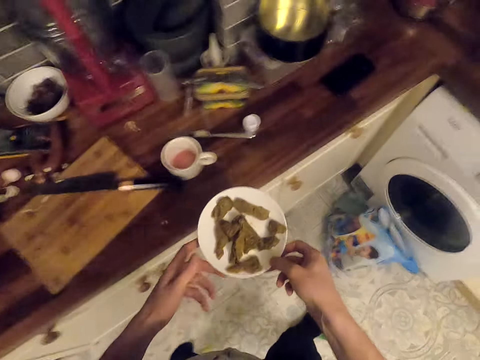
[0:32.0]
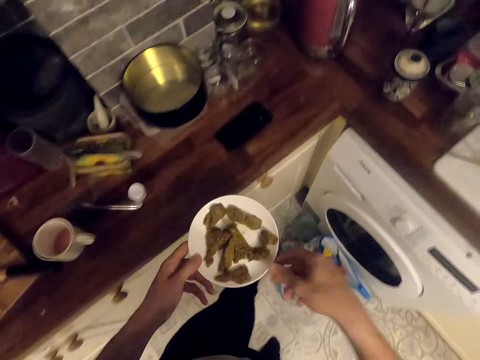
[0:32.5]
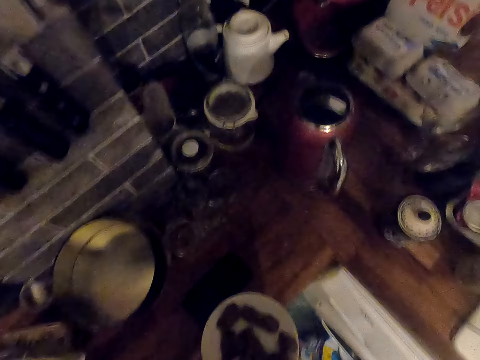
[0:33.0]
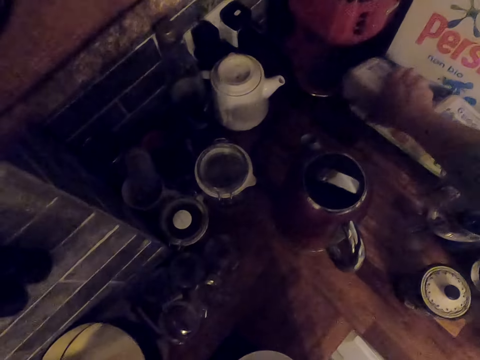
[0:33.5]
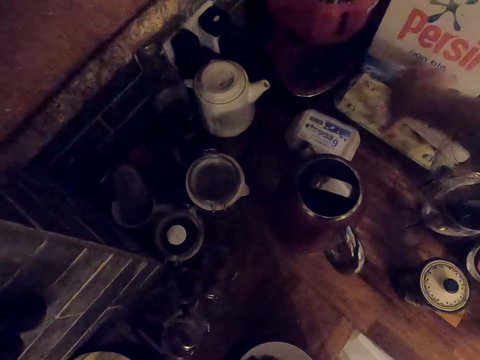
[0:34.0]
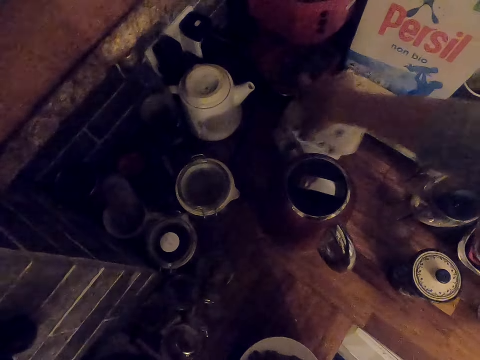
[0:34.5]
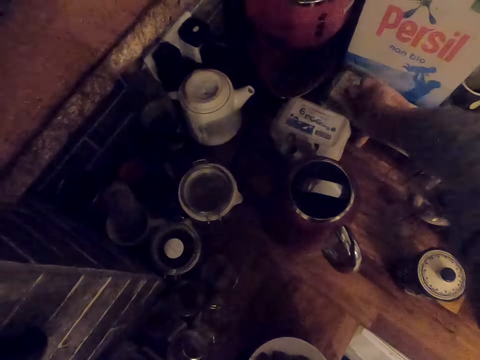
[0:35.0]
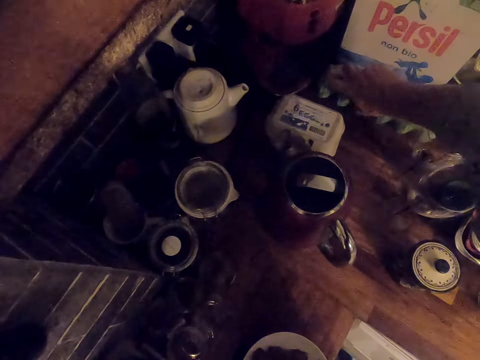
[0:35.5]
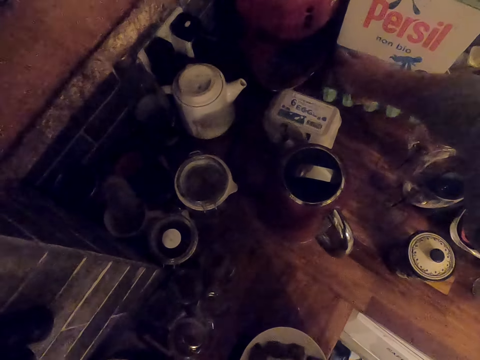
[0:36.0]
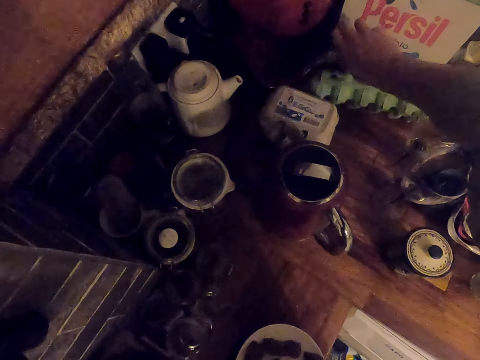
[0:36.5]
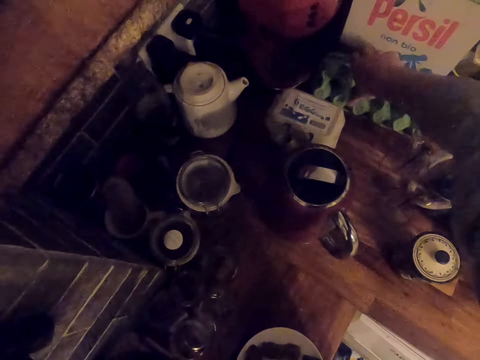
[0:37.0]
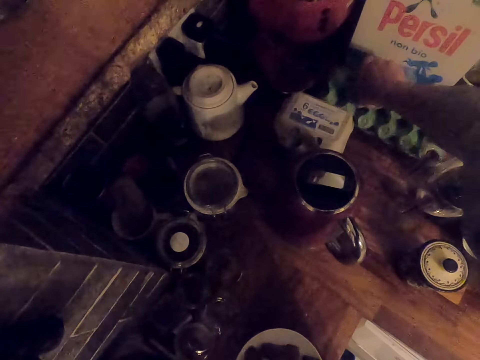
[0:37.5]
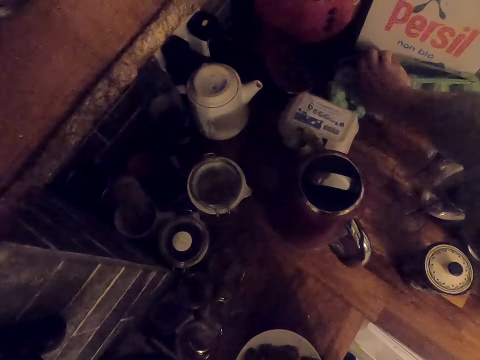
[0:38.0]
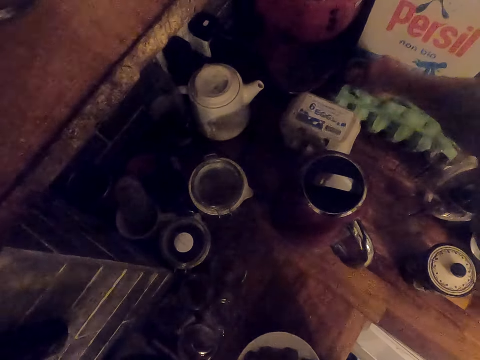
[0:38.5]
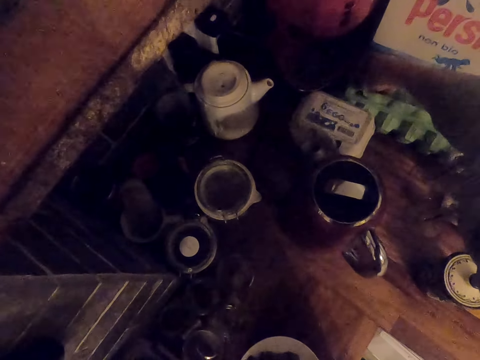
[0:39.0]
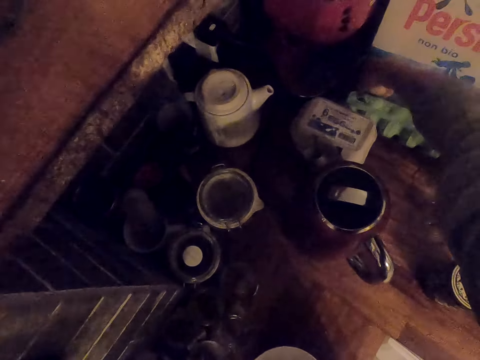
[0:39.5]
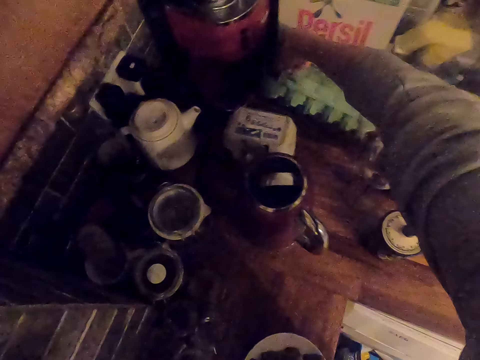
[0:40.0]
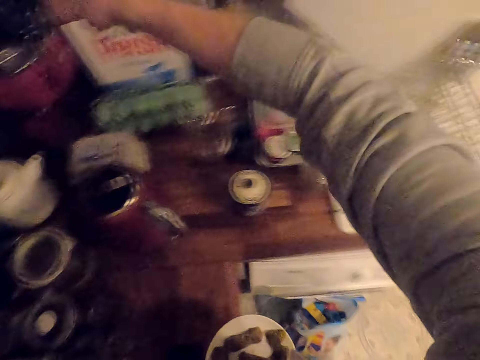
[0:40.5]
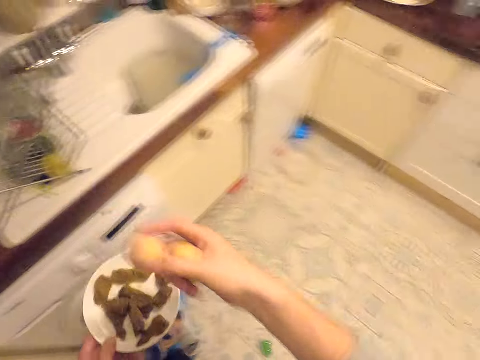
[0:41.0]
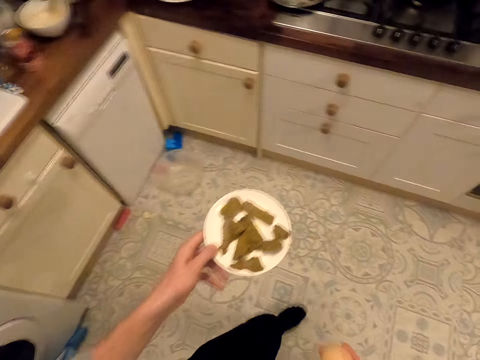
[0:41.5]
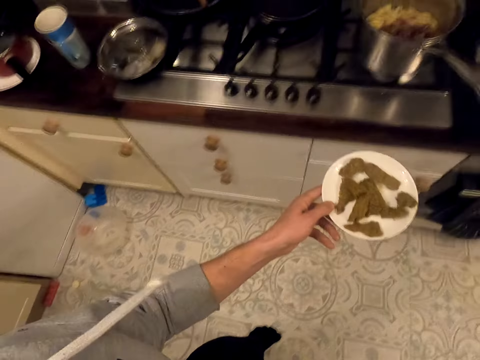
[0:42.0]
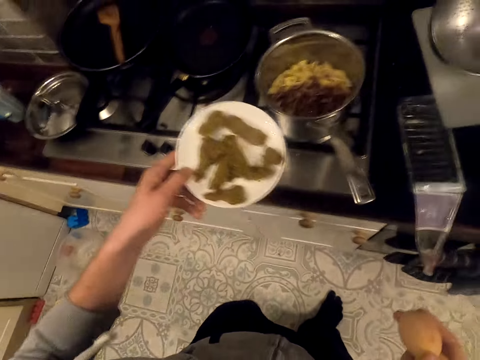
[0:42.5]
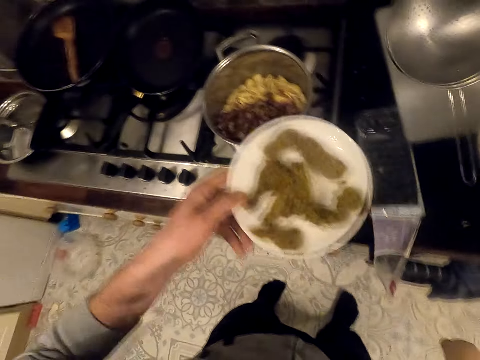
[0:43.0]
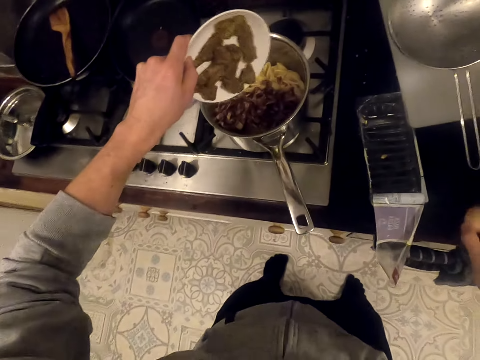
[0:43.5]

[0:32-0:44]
The camera wearer walks in the kitchen. They put something on the kitchen slab. They open the egg tray. They take eggs from the egg tray. They walk in the kitchen.

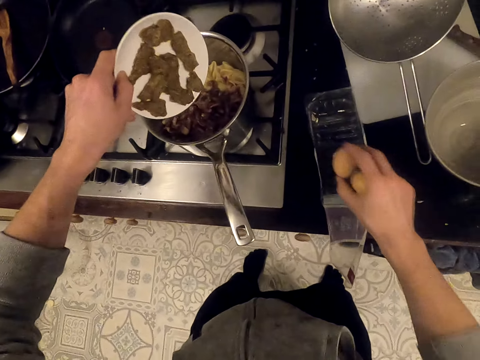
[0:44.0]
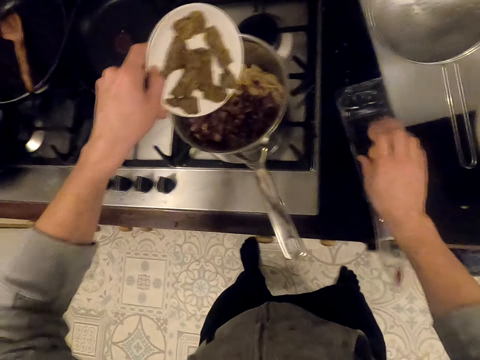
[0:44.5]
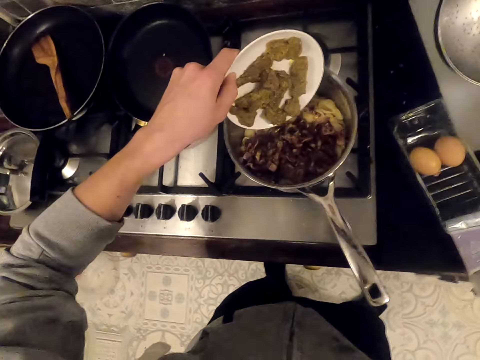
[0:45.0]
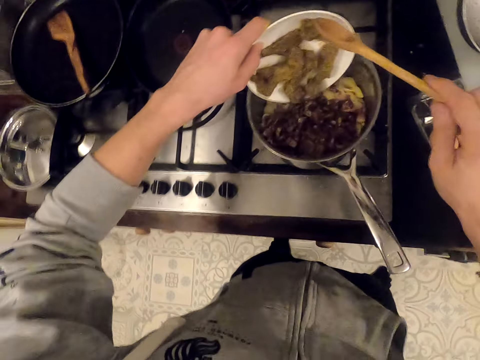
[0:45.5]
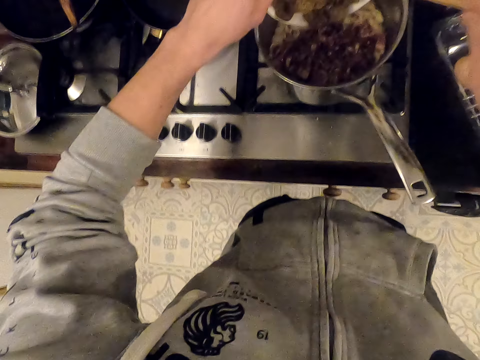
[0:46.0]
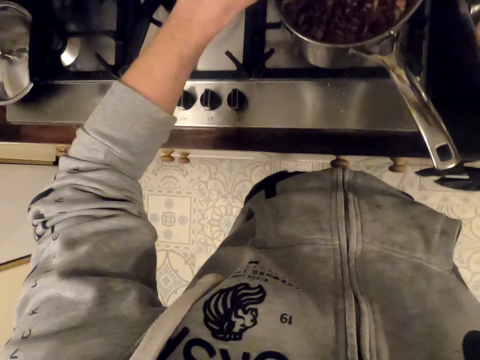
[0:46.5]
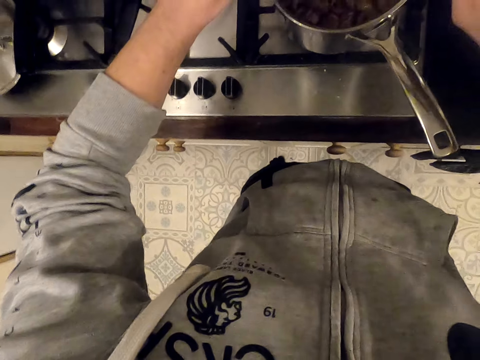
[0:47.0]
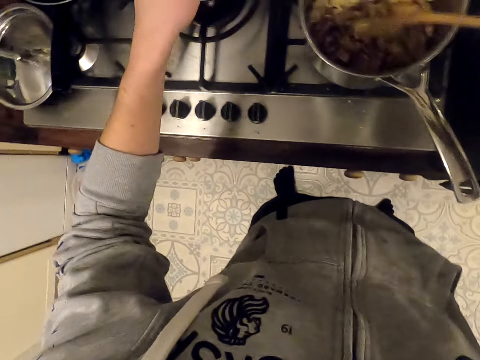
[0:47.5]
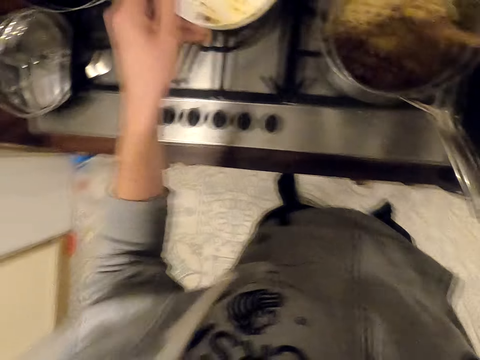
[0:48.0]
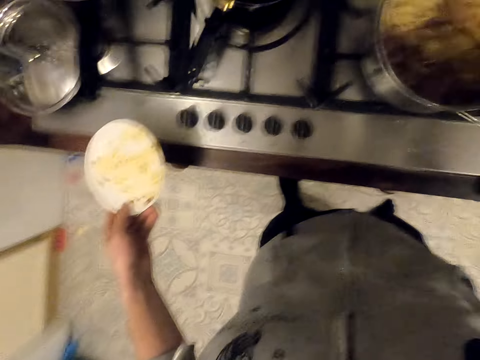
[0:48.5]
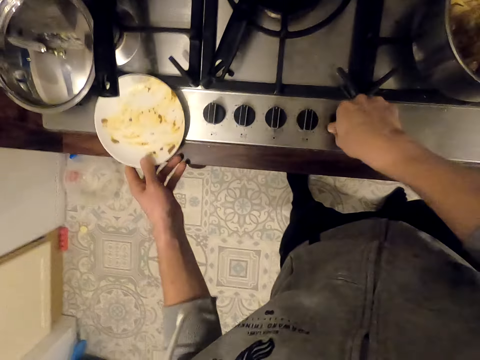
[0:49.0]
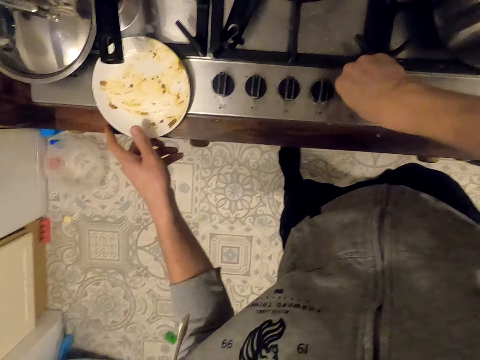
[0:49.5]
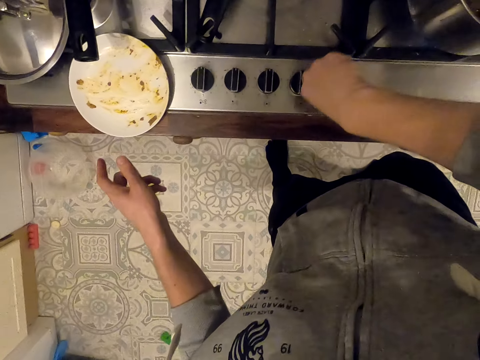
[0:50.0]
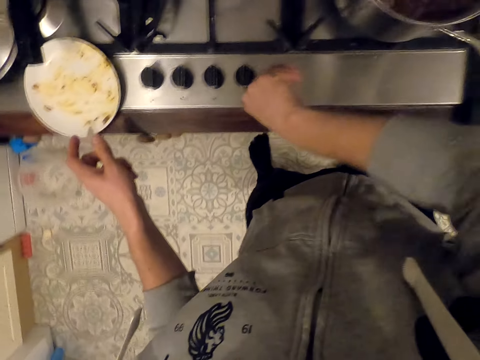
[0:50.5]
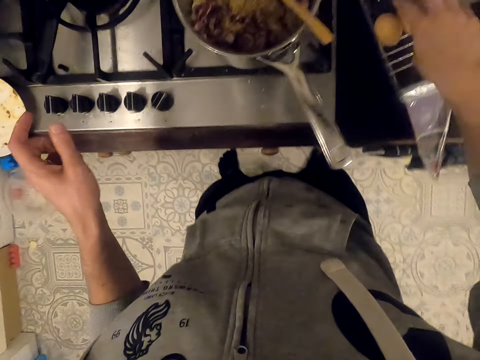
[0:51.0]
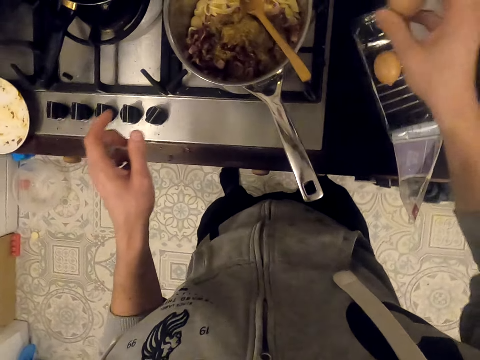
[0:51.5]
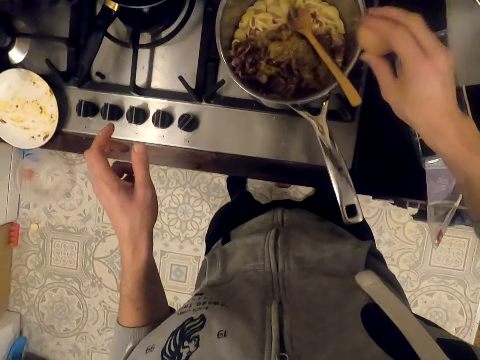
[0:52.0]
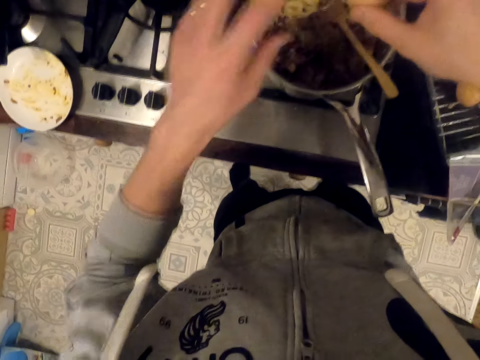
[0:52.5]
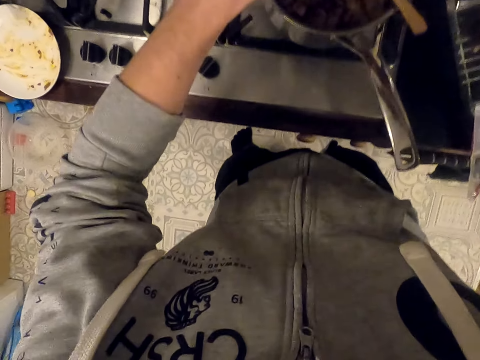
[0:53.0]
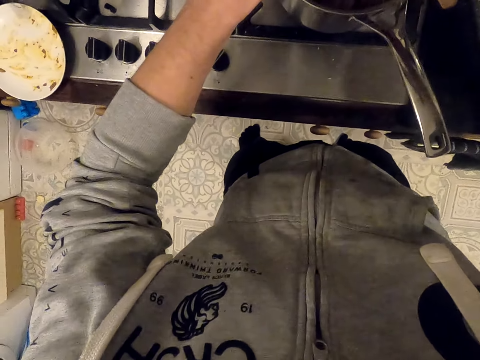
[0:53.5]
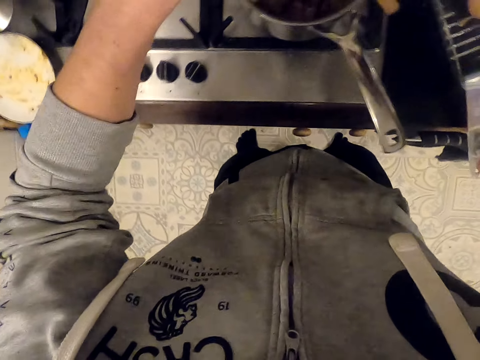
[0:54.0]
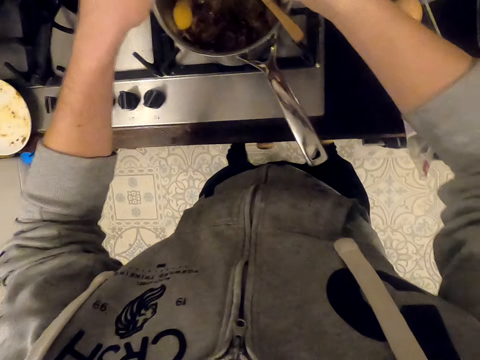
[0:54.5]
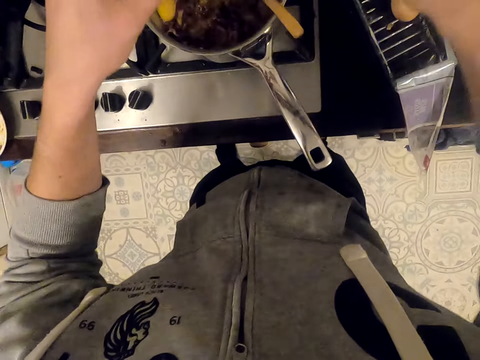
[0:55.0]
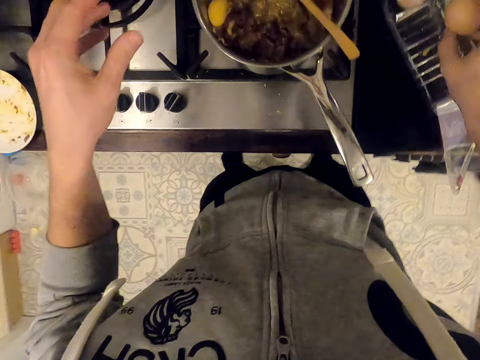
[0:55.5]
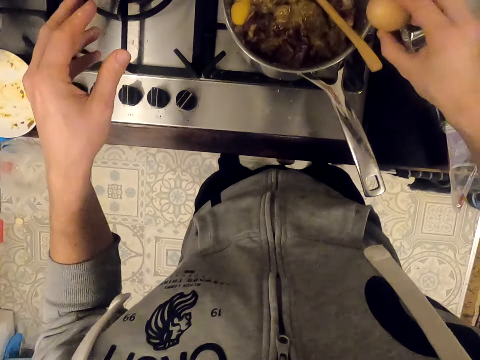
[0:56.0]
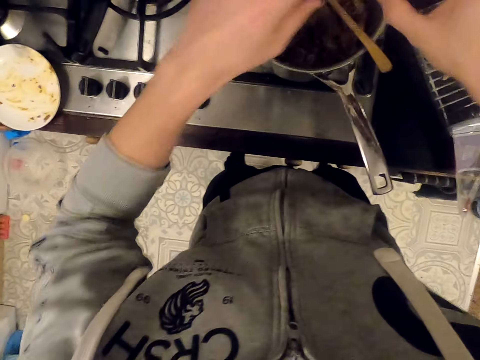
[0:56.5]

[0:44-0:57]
The camera wearer puts the eggs on the dish, on the kitchen cabinet. They add meat or marinade in the cooking pot. They put the plate on the gas cooker. They adjust the cooker. They take an egg and break the eggshell. They add egg yolk in the cooking pot. They take an egg and break the eggshell.

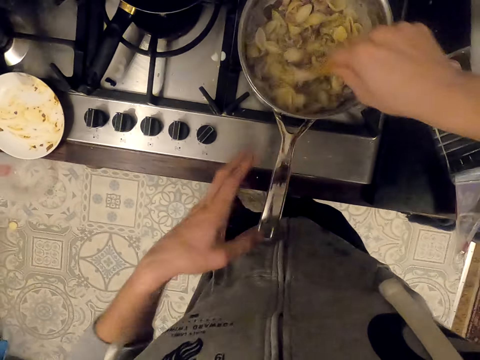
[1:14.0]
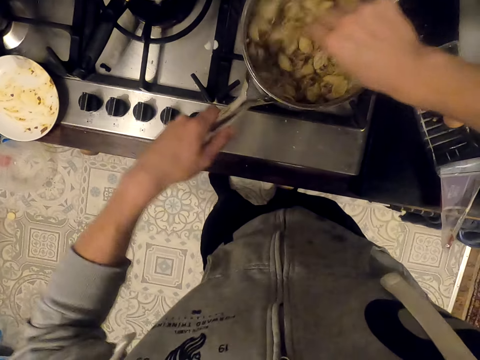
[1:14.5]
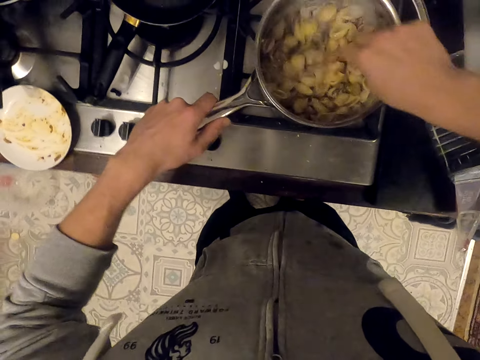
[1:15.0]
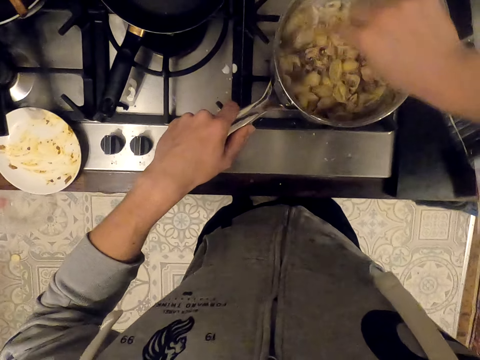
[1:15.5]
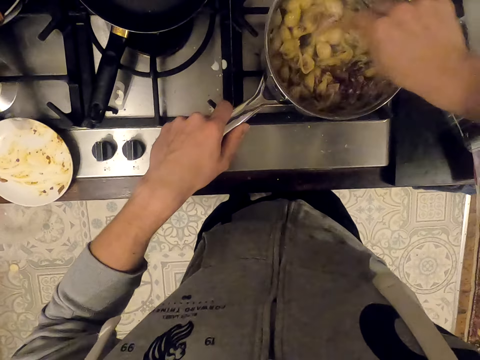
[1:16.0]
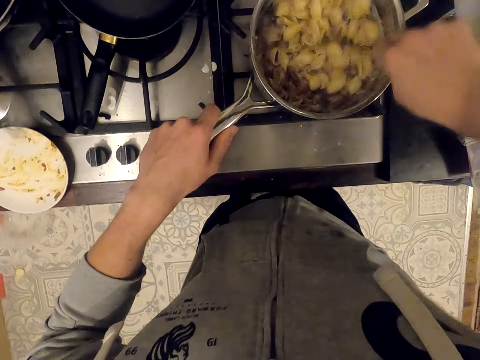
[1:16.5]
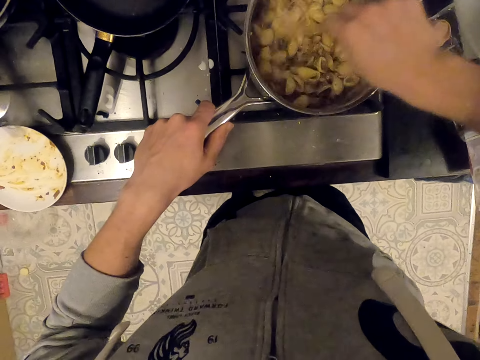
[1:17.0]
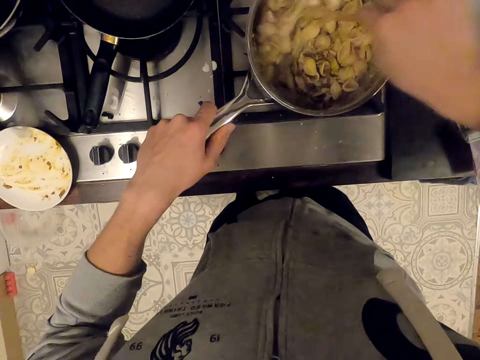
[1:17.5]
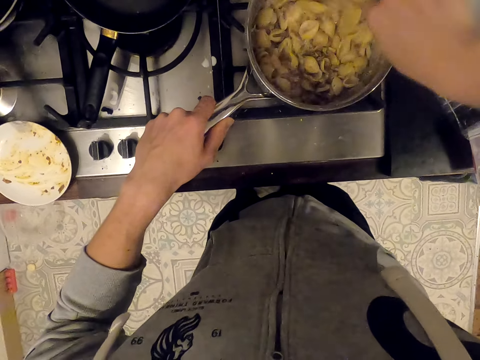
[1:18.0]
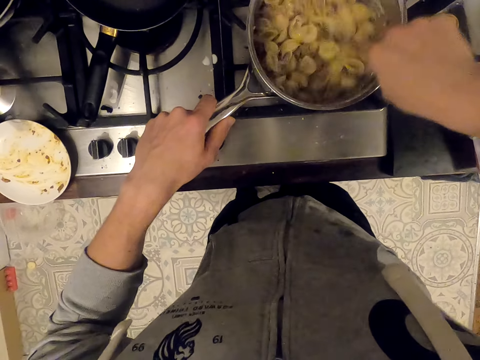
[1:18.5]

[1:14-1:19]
The camera wearer turns the pan.
